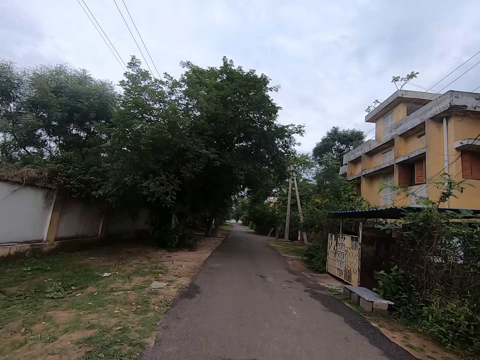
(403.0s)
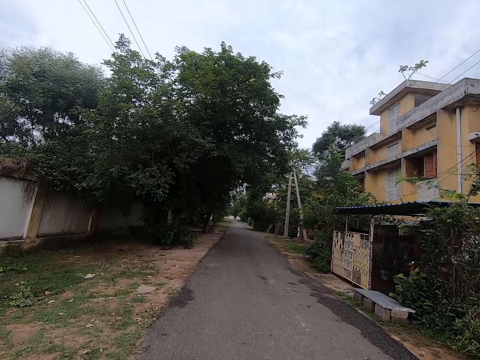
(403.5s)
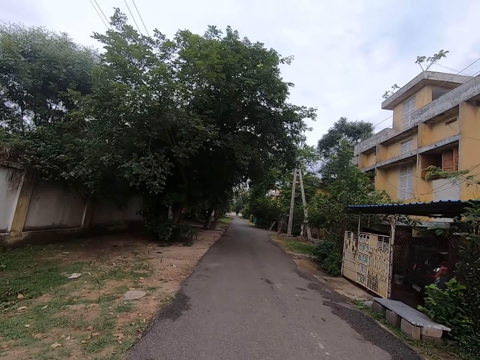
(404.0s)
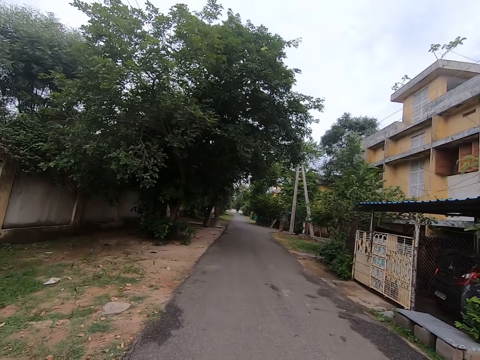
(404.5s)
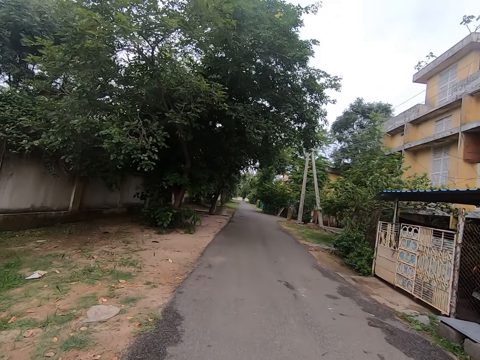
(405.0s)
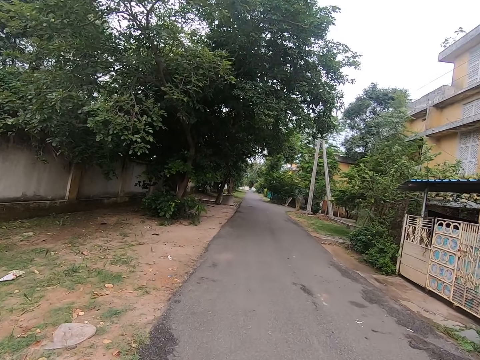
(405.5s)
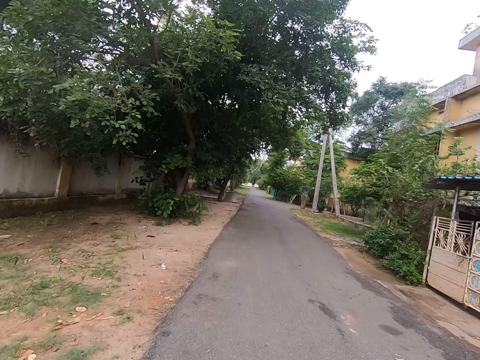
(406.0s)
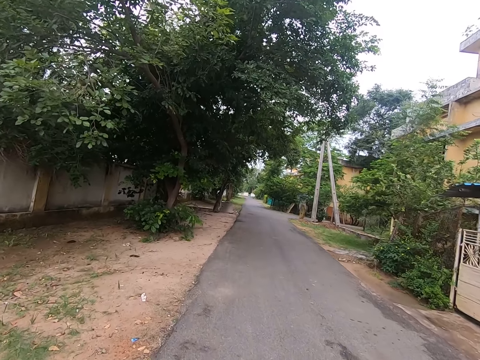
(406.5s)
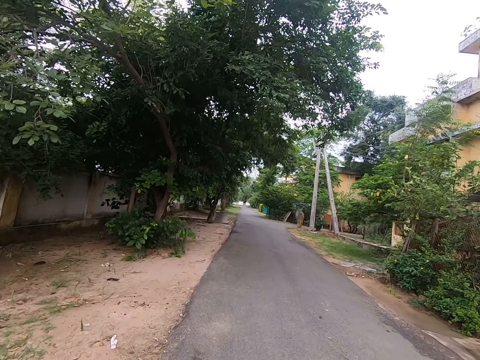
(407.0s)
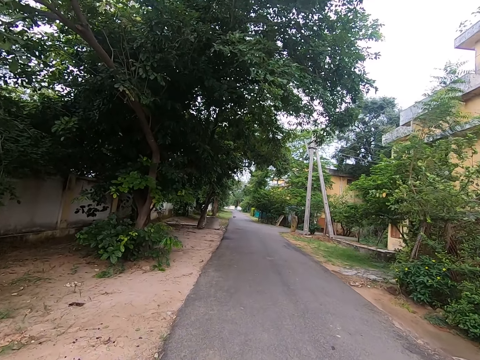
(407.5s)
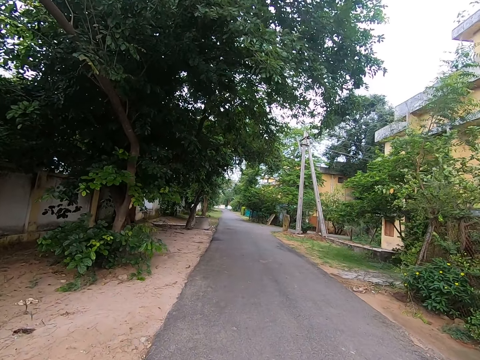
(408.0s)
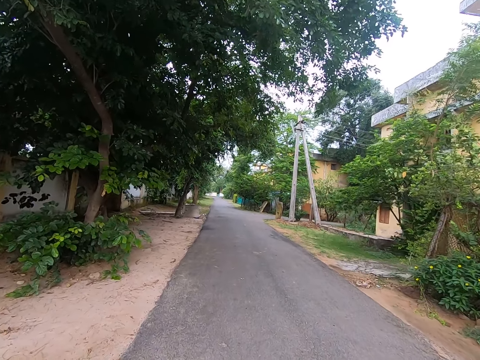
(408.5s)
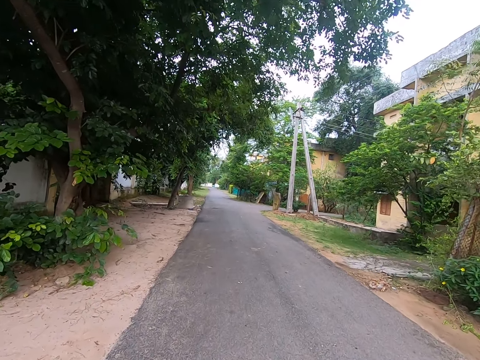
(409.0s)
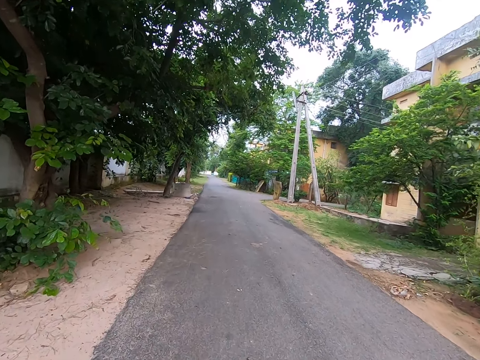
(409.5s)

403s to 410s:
The camera wearer walks on the road.

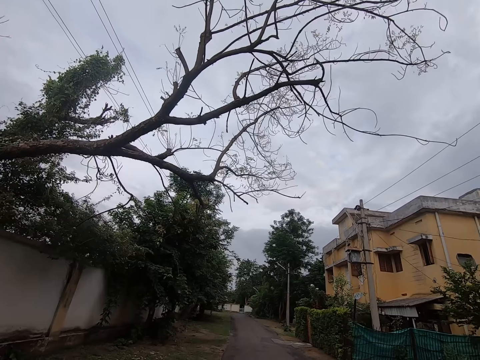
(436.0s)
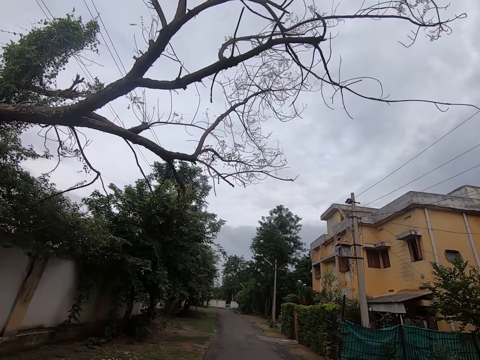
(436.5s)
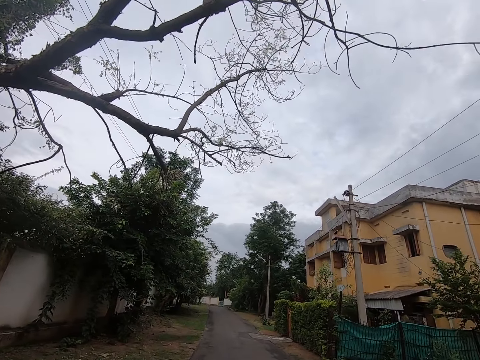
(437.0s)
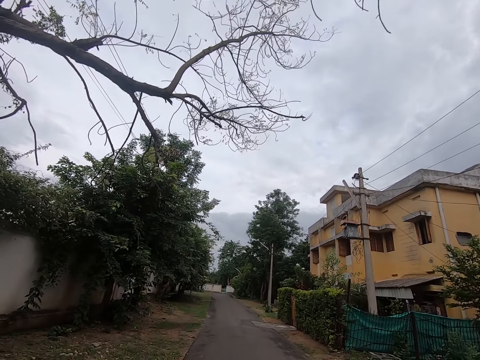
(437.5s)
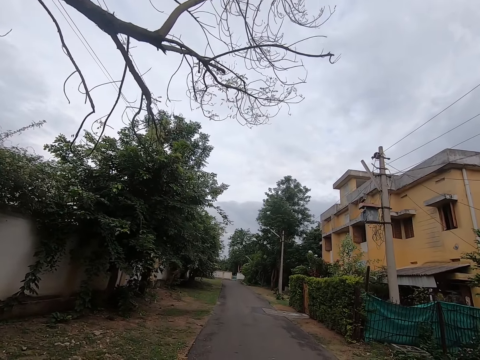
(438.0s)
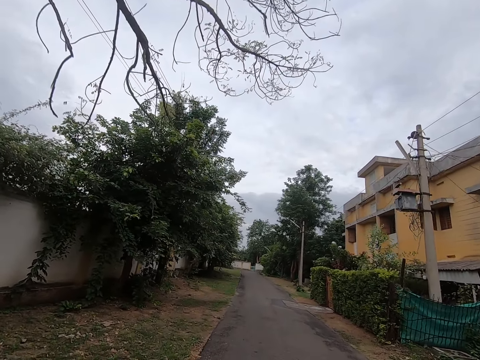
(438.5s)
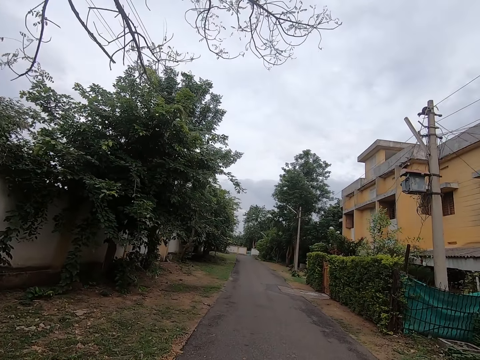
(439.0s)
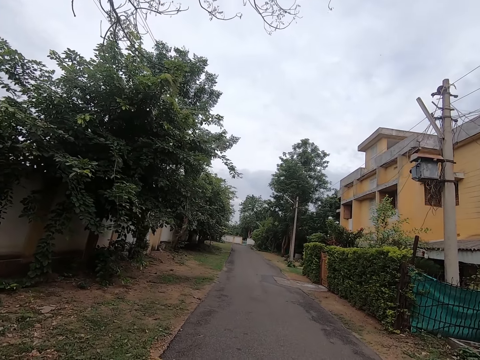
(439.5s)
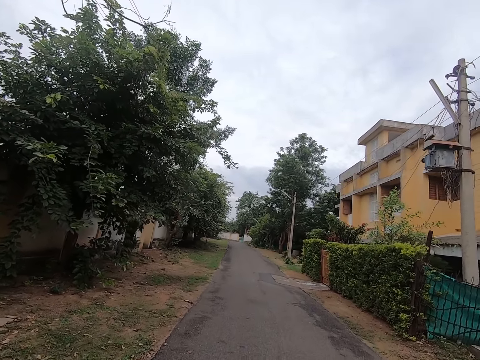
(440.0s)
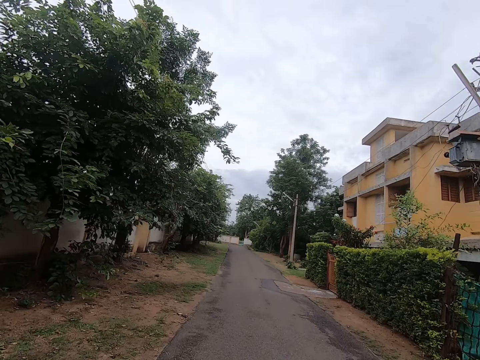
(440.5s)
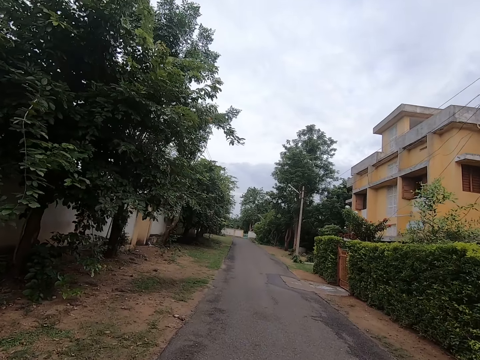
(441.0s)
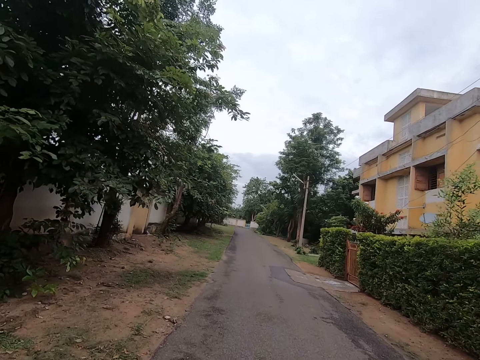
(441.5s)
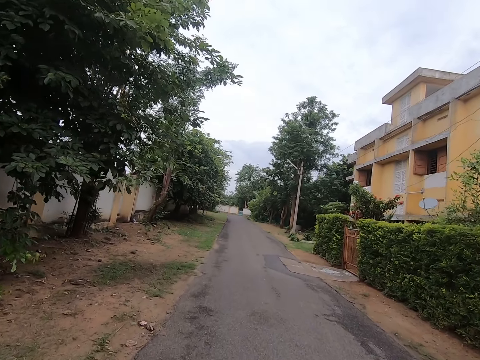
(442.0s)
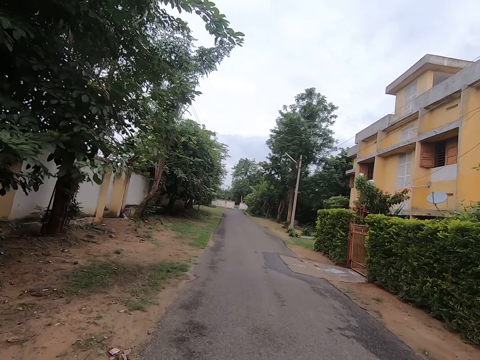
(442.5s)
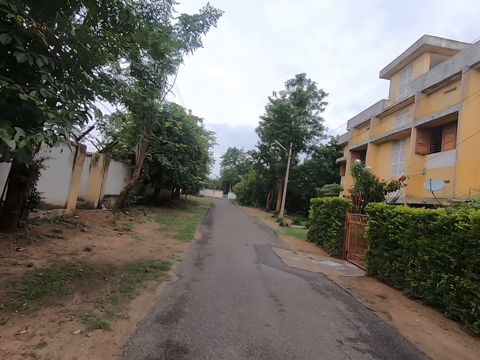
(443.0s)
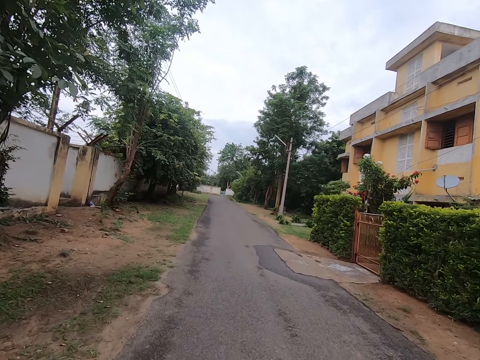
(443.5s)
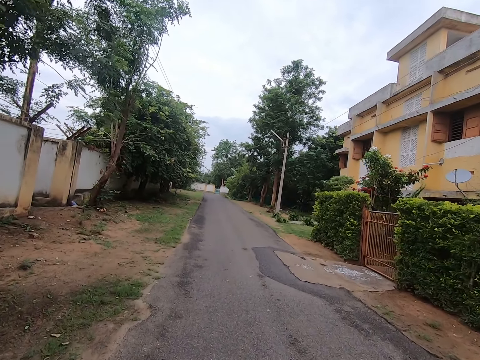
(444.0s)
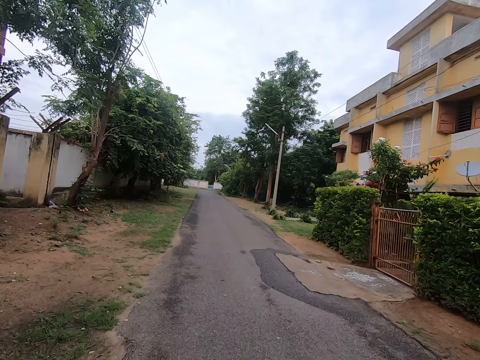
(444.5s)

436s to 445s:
The camera wearer looks at trees. They walk on a road.

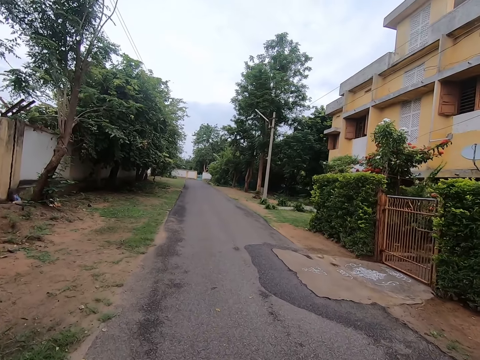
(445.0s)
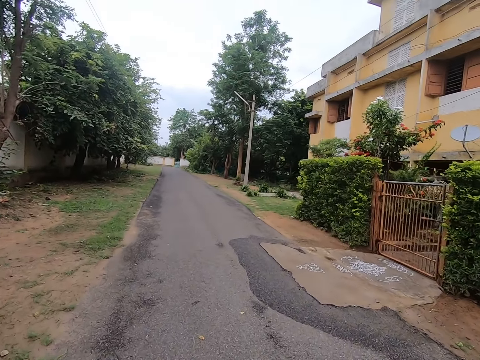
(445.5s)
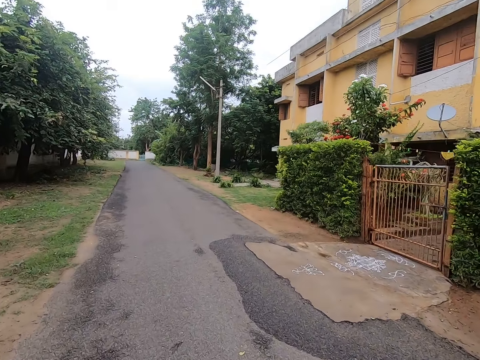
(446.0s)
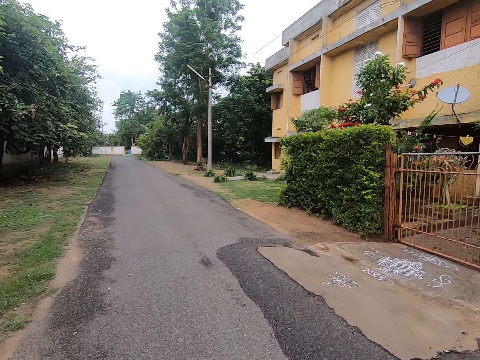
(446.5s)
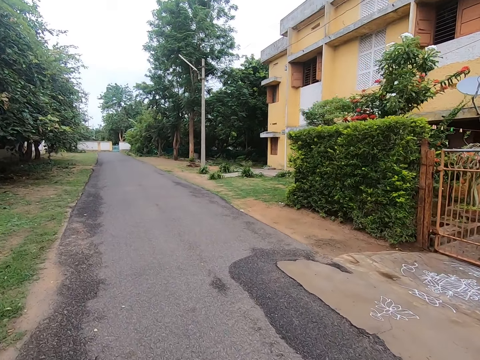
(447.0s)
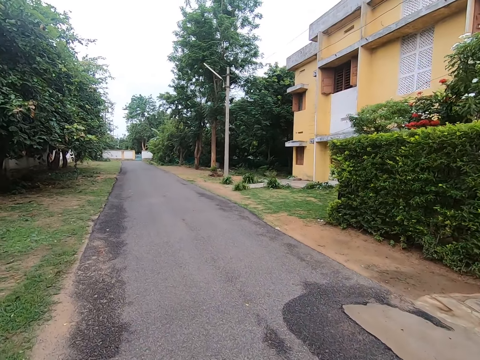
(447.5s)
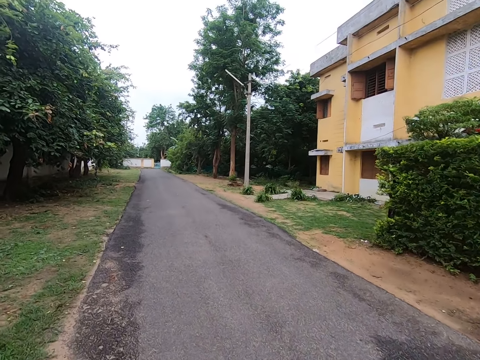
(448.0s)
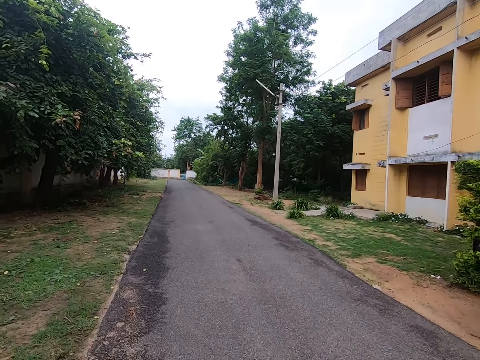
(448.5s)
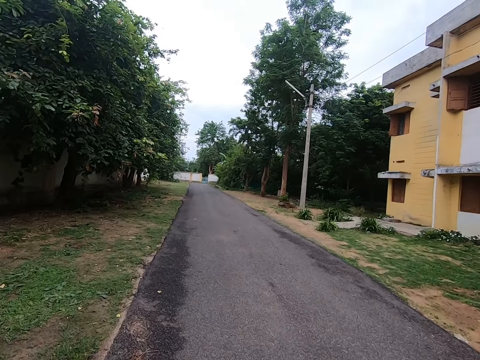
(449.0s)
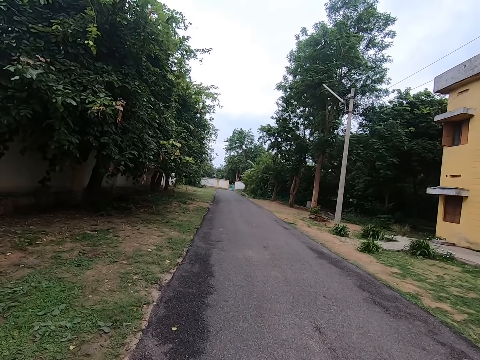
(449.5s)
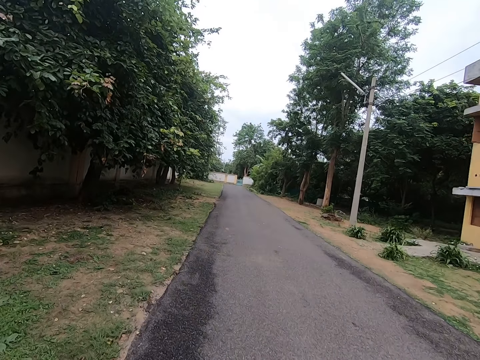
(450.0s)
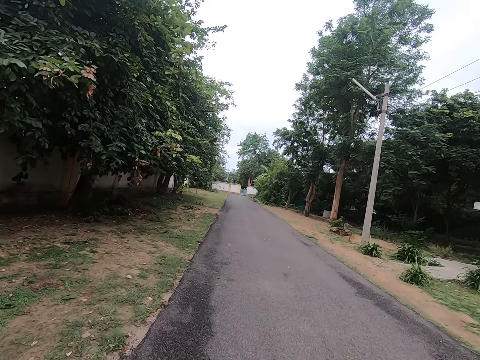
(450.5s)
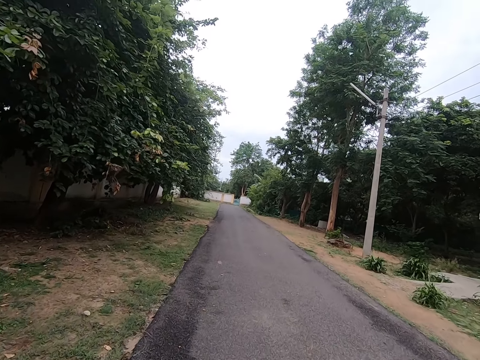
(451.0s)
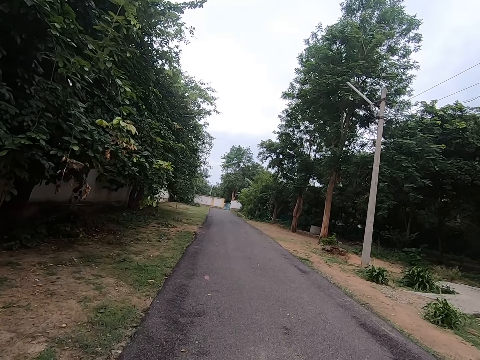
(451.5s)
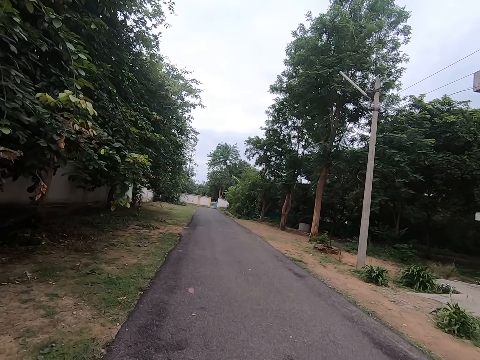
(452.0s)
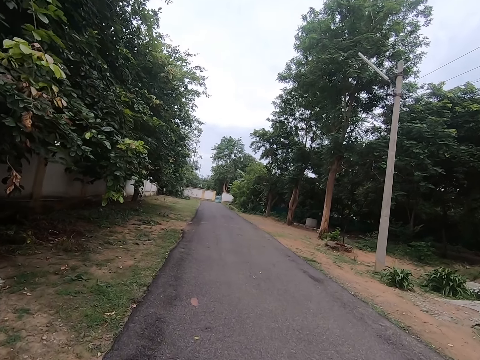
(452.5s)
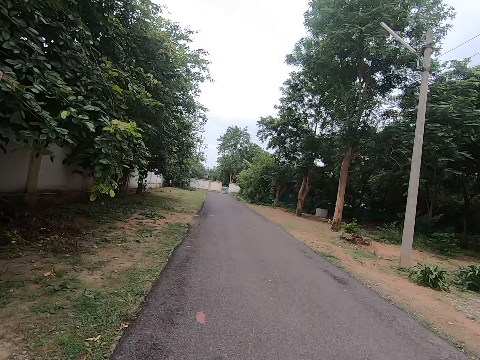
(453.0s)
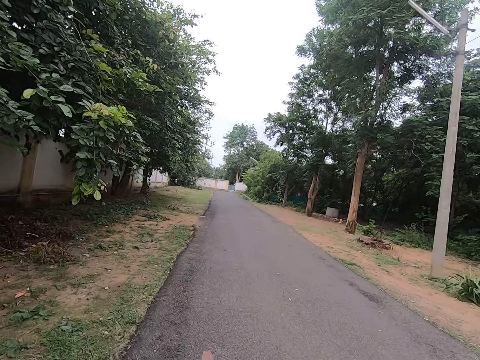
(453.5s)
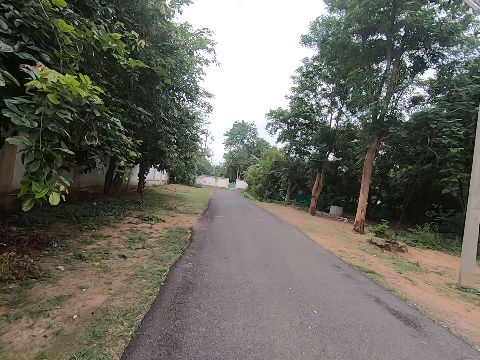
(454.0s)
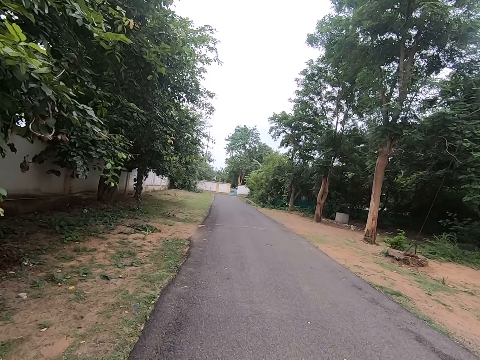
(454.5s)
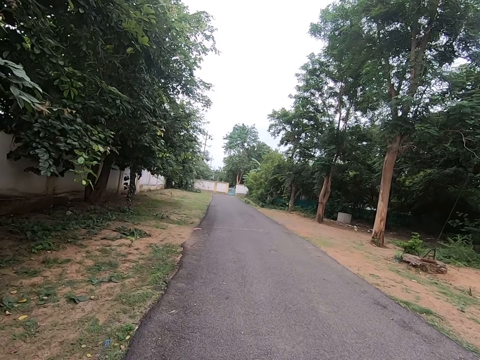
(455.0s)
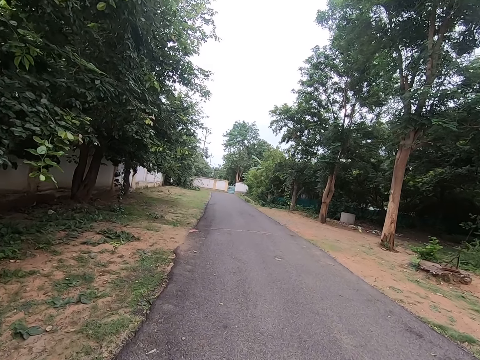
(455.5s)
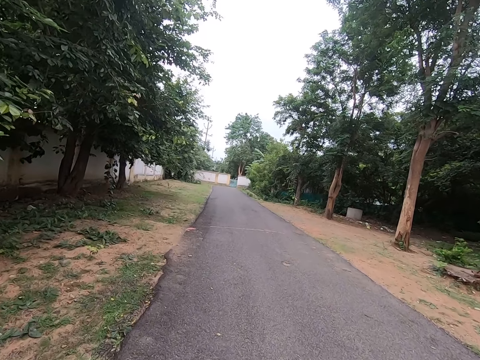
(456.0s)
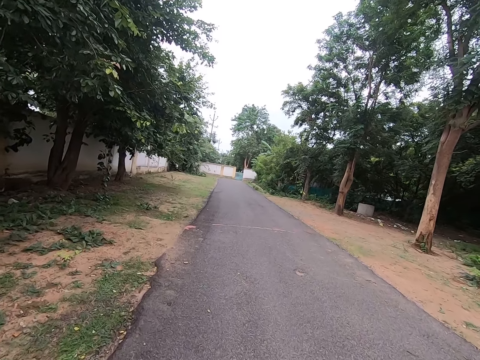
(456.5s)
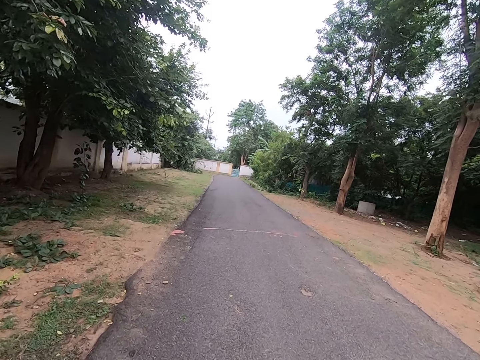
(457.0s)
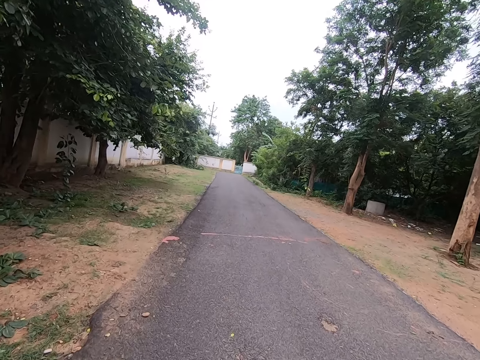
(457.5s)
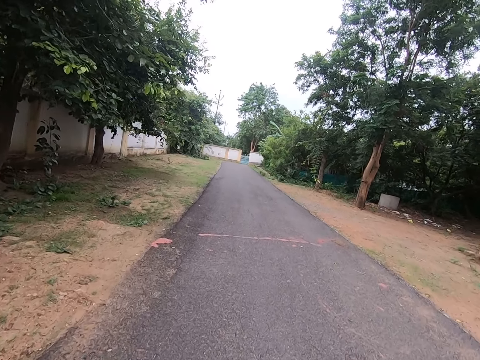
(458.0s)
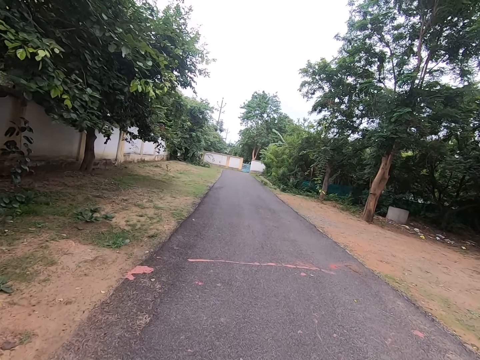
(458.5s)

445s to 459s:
The camera wearer looks at a gate along the road. They walk on the road.
